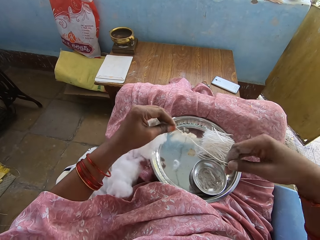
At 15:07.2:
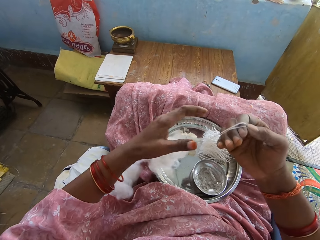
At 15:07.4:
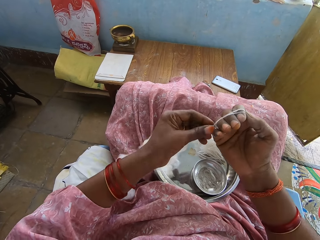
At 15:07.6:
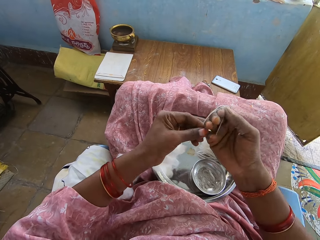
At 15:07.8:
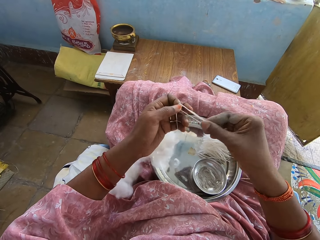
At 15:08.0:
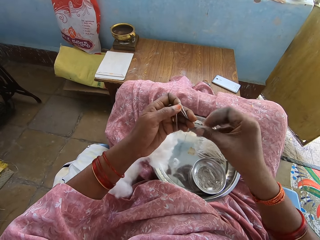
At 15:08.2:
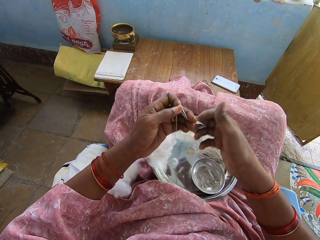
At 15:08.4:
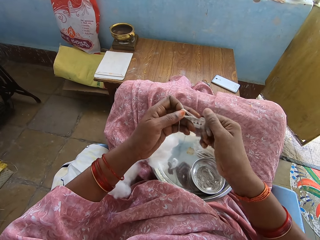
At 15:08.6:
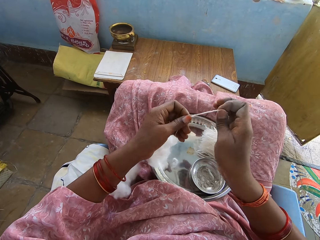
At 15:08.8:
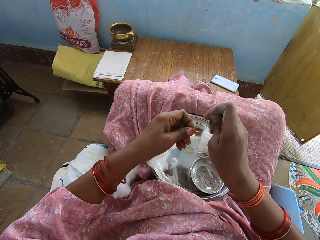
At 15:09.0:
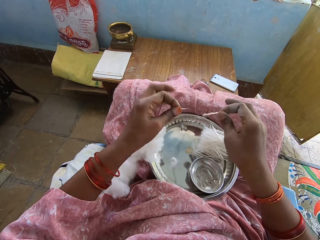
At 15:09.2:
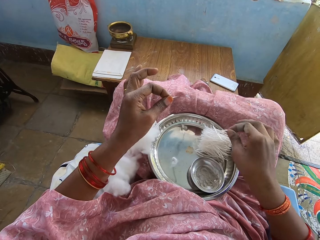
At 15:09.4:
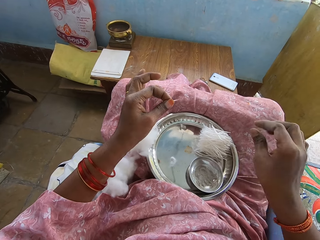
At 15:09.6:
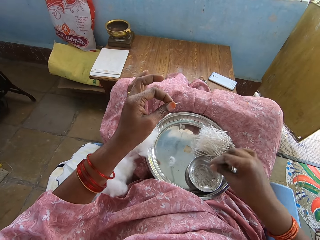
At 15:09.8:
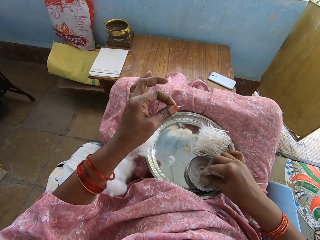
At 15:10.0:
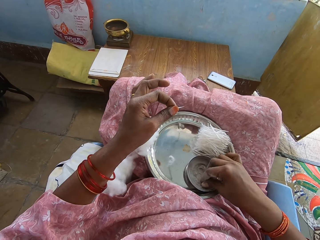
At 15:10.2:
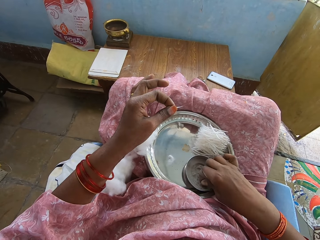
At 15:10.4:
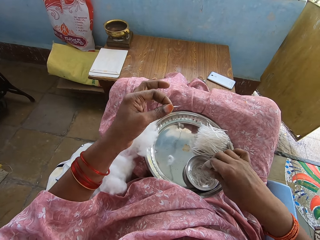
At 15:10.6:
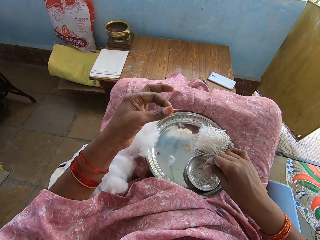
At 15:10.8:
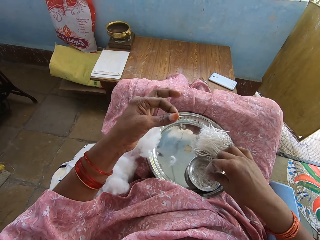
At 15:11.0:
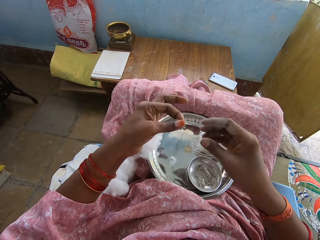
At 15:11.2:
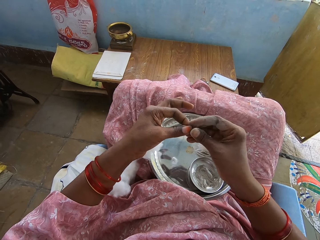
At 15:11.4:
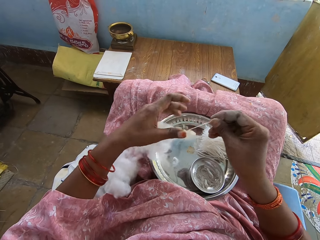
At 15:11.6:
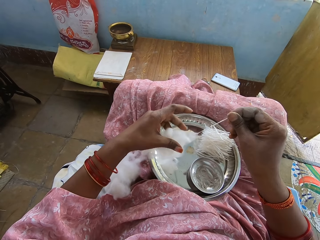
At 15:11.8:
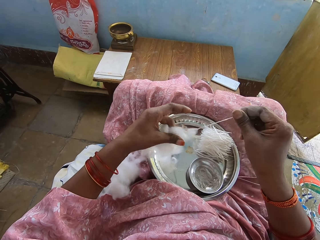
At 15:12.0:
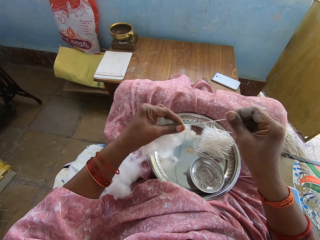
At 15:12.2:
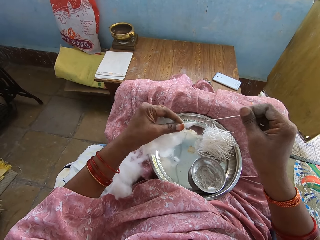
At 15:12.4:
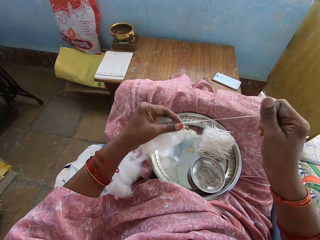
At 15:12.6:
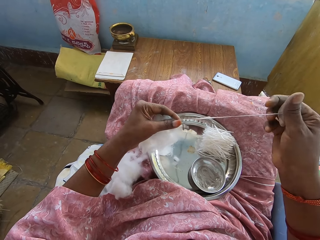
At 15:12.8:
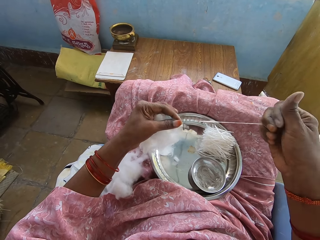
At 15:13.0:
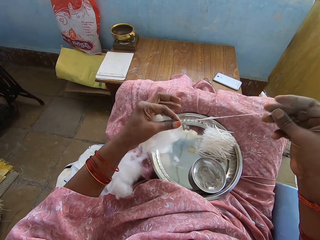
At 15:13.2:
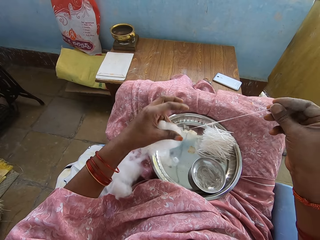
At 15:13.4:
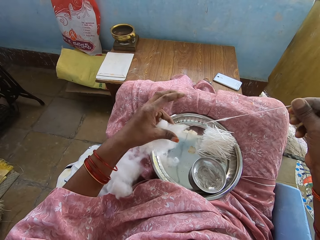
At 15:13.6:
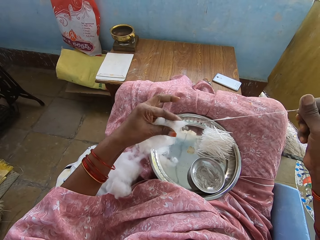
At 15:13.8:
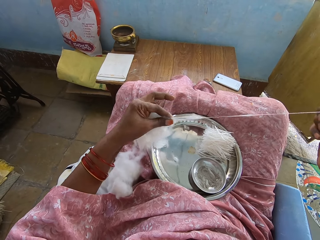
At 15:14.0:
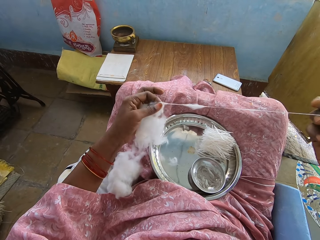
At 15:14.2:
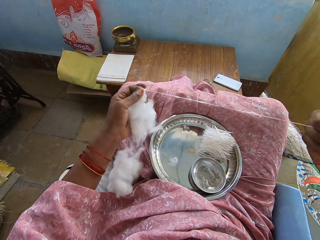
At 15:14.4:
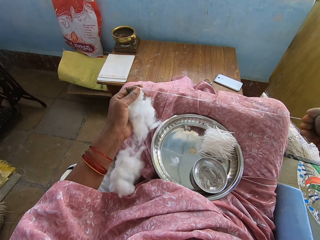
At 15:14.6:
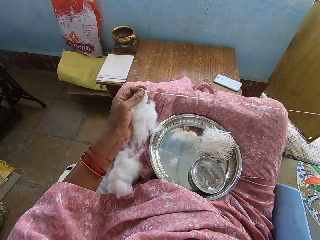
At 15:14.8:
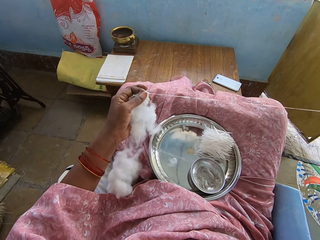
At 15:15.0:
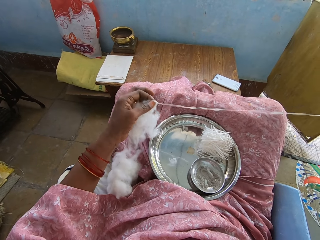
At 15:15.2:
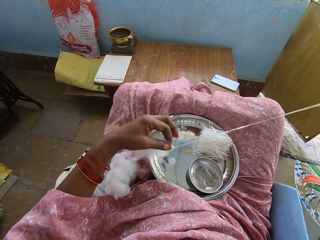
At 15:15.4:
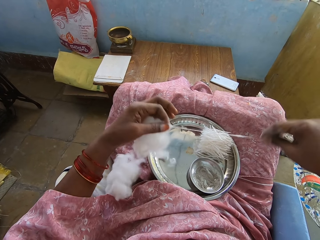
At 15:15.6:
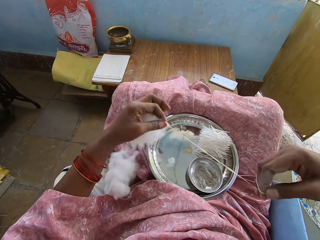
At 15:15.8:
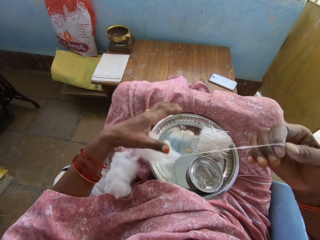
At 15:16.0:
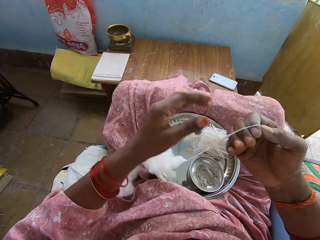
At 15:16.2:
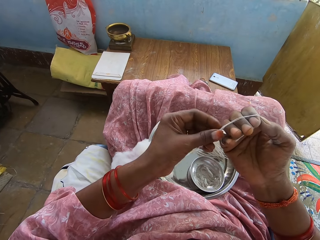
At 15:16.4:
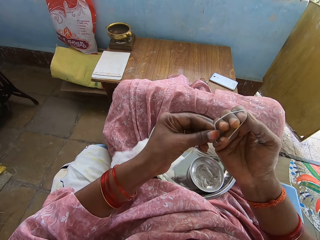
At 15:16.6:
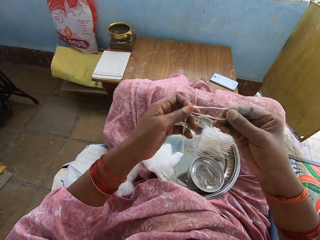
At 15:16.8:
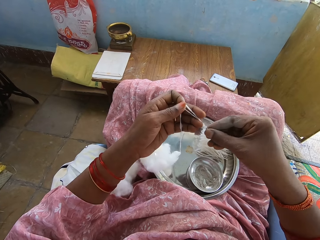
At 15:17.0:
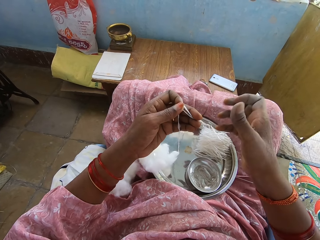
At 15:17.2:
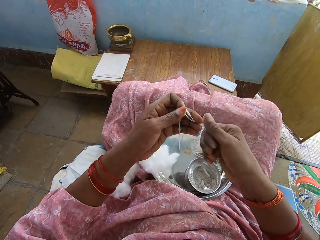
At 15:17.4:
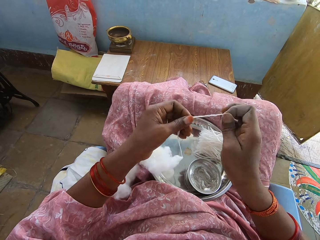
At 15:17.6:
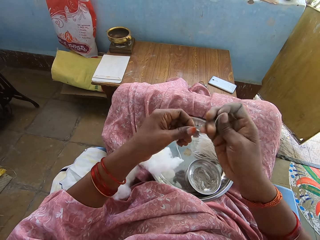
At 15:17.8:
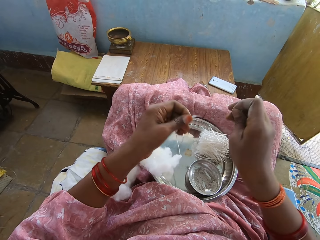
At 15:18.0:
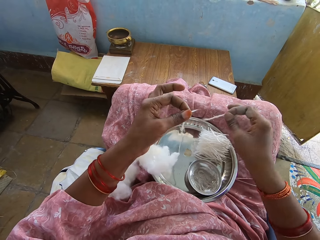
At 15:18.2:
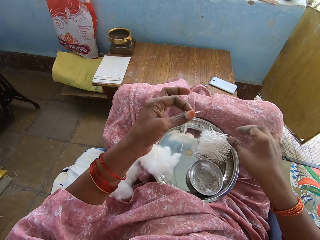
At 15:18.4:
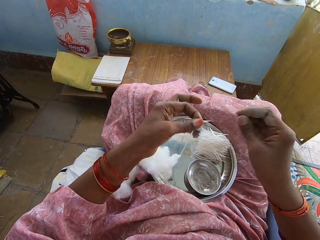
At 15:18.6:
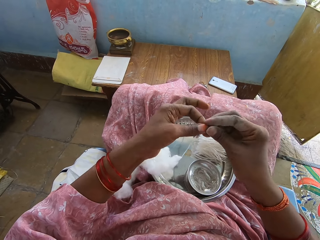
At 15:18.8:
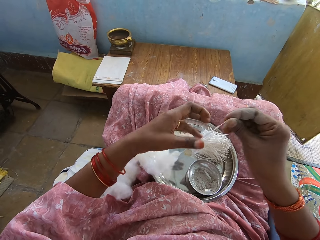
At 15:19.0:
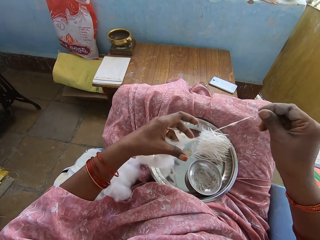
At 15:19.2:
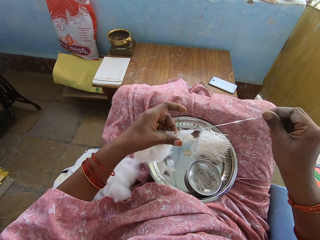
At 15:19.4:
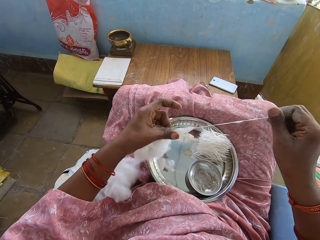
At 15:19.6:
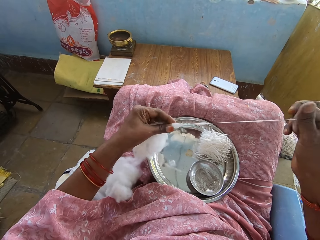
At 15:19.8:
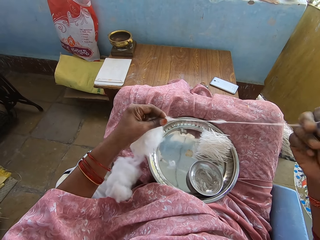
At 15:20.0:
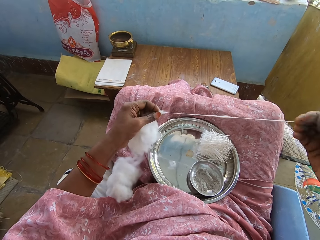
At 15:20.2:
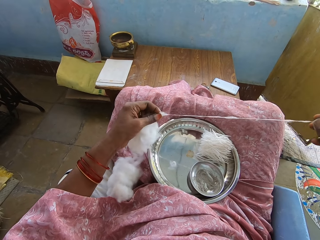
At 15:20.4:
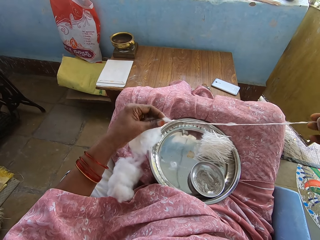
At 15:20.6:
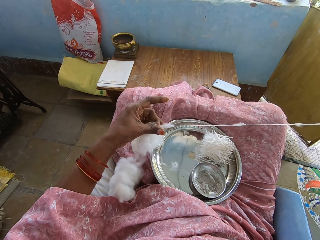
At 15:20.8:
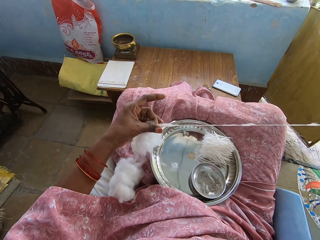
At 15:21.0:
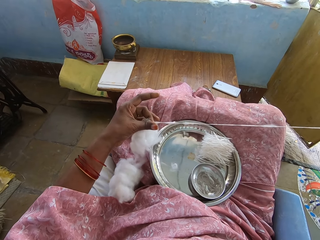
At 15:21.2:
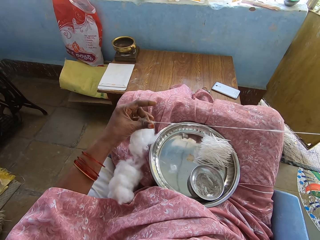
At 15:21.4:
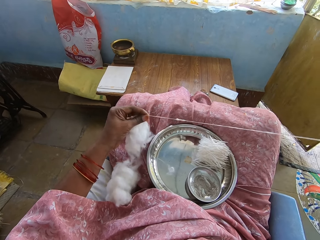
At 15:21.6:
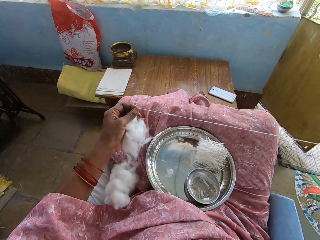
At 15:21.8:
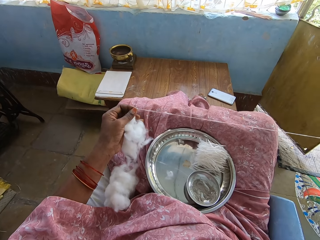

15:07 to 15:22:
The camera wearer cuts the cotton with the right hand. They drop the cotton with the right hand. They touch the powder with the right hand. They pull the cotton with the right hand. They fold the cotton with the right hand. They cut the cotton with the right hand. They drop the cotton with the right hand. They pull the cotton with the right hand.

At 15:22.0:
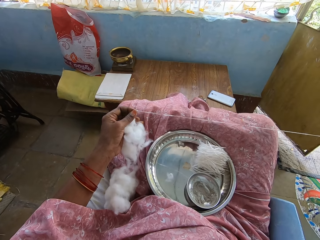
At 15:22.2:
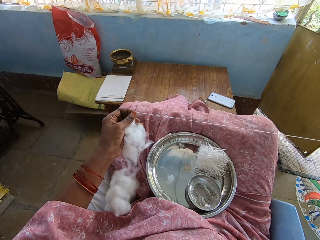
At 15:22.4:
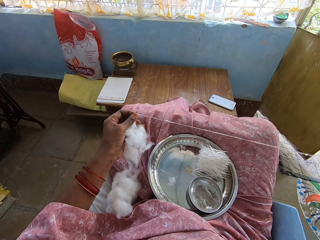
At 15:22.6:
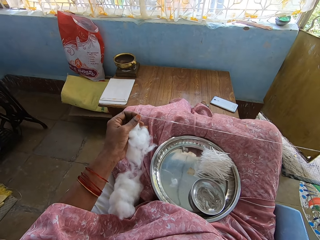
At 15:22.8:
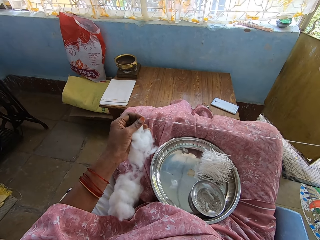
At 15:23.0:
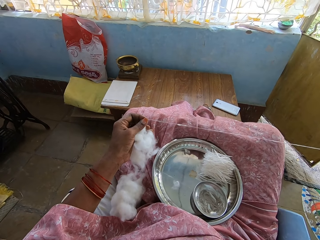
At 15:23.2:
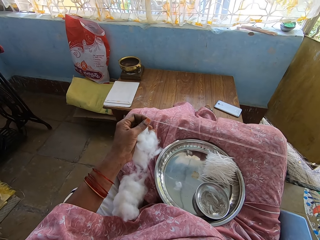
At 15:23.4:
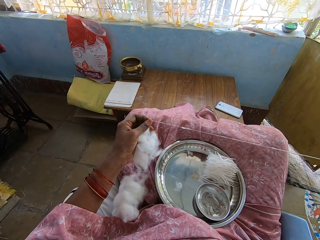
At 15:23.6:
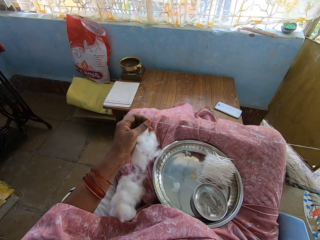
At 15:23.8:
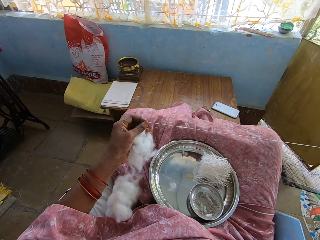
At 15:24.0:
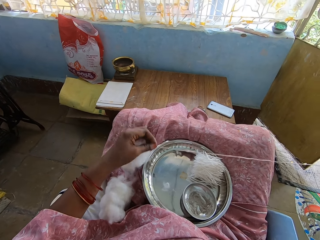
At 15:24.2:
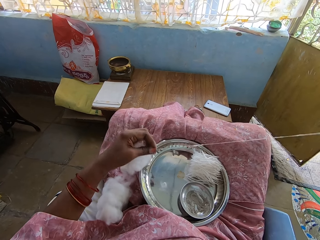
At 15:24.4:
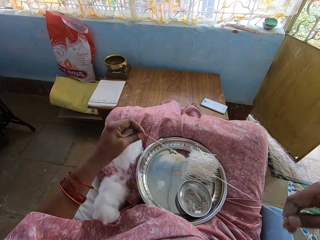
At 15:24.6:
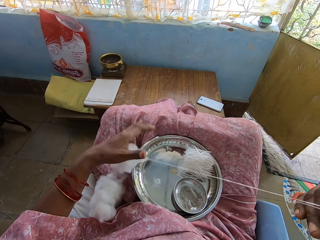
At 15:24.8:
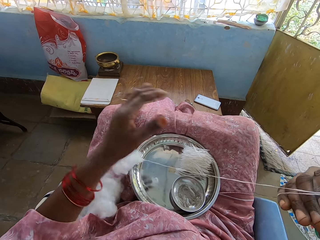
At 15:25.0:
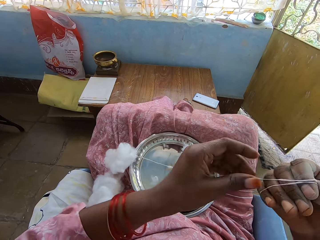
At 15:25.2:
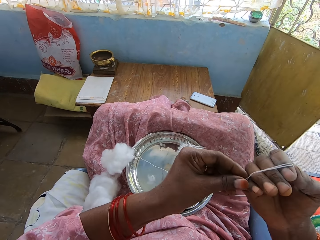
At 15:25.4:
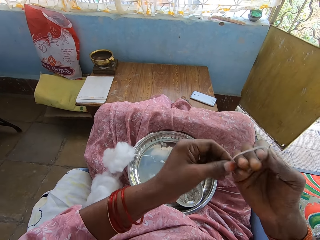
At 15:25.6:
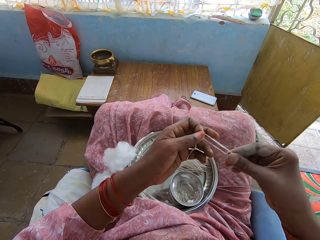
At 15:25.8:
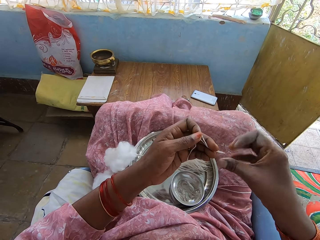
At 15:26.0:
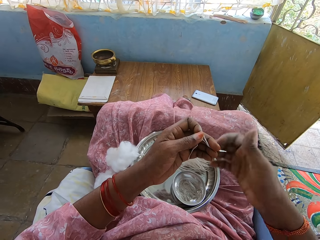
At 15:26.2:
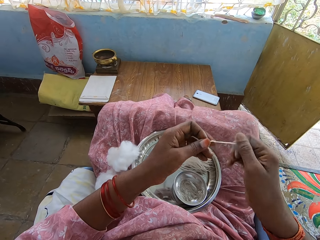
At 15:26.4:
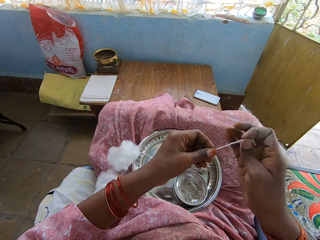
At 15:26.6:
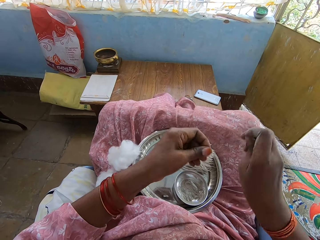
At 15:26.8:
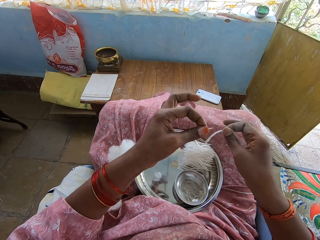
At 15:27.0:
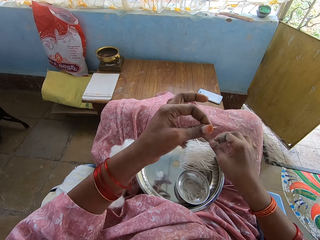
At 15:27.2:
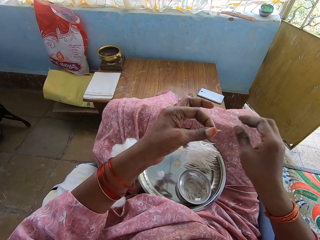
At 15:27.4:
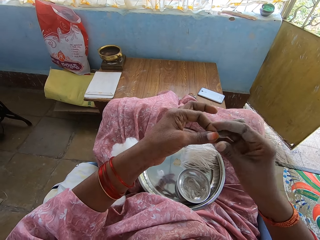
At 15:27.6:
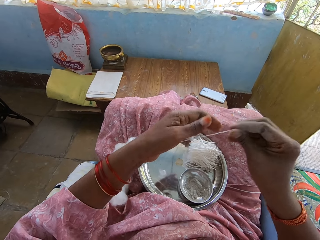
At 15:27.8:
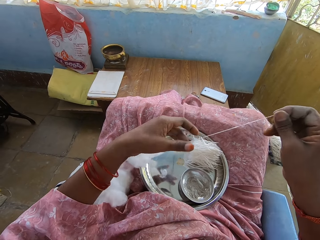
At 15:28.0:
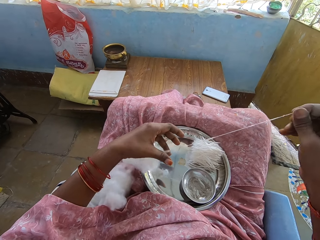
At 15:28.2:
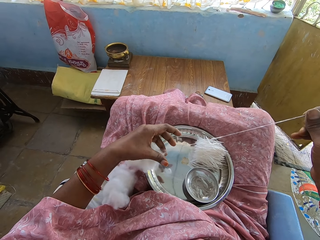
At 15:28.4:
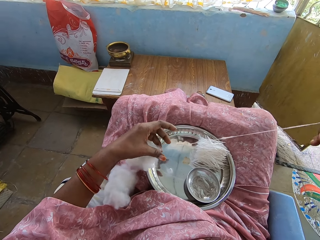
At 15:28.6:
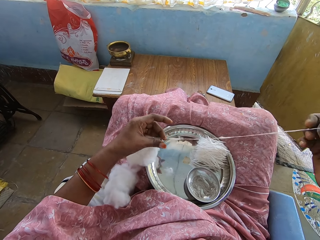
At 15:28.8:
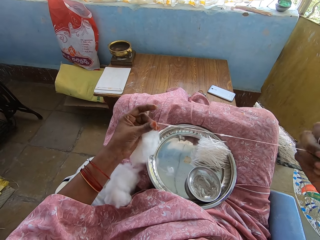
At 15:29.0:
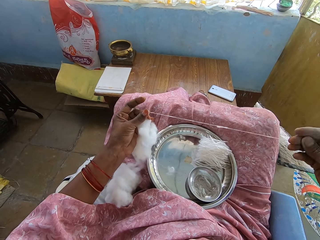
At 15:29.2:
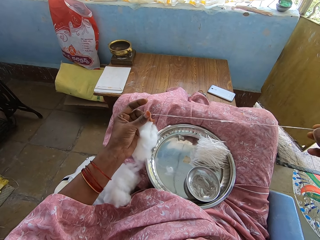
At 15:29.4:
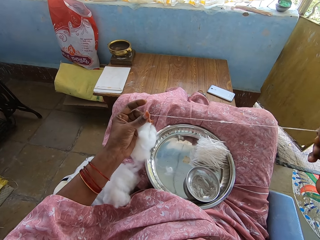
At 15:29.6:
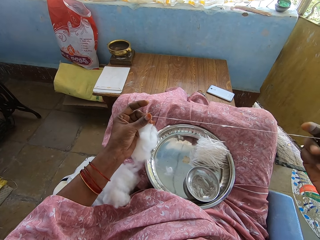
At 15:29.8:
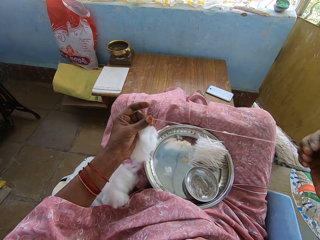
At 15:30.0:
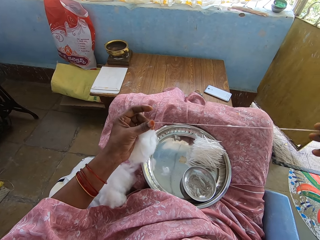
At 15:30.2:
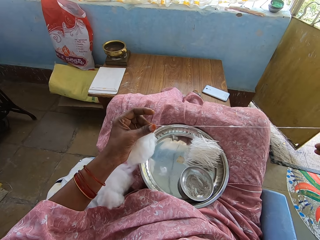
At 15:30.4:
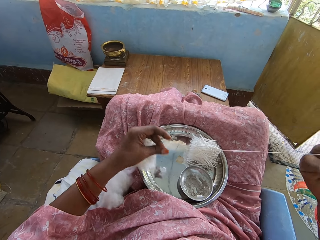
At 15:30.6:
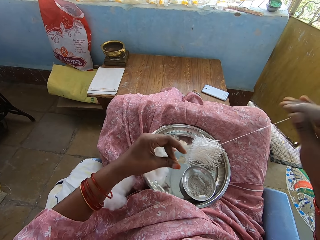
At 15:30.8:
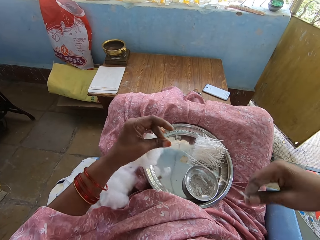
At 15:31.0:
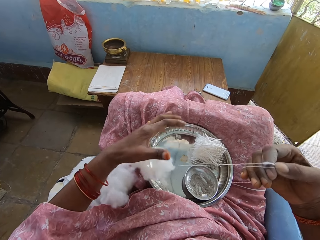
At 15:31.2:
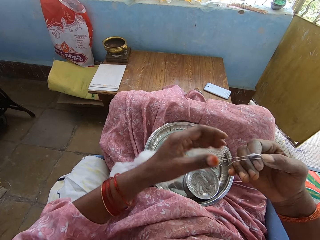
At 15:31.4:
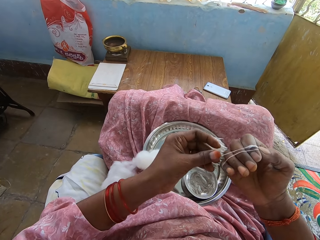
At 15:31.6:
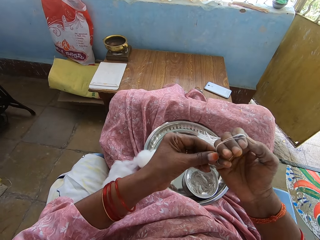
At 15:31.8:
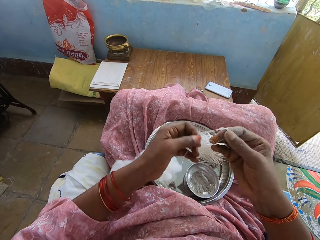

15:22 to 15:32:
The camera wearer folds the cotton with the right hand. They cut the cotton with the right hand. They drop the cotton with the right hand. They stretch the cotton with the hand. They fold the cotton with the right hand.
